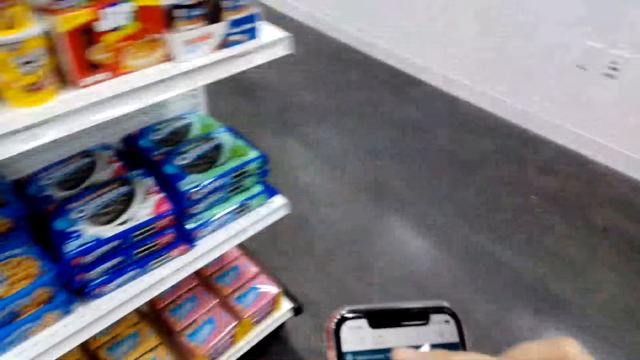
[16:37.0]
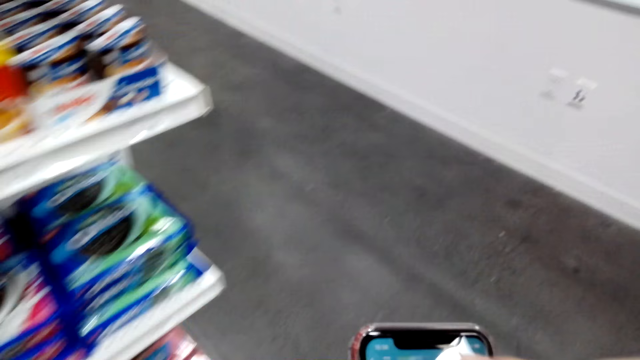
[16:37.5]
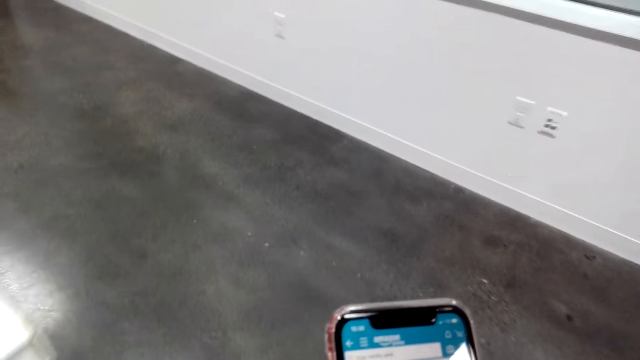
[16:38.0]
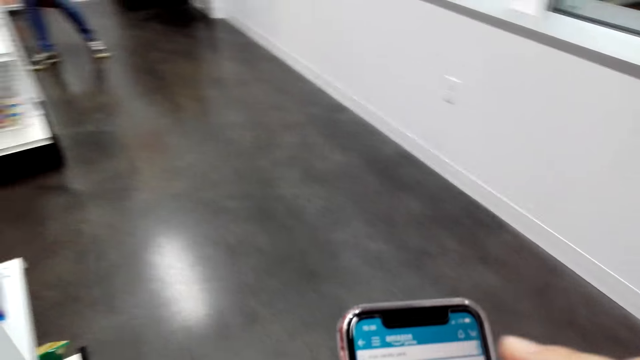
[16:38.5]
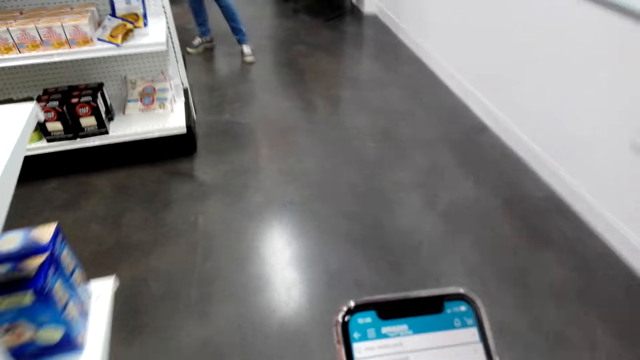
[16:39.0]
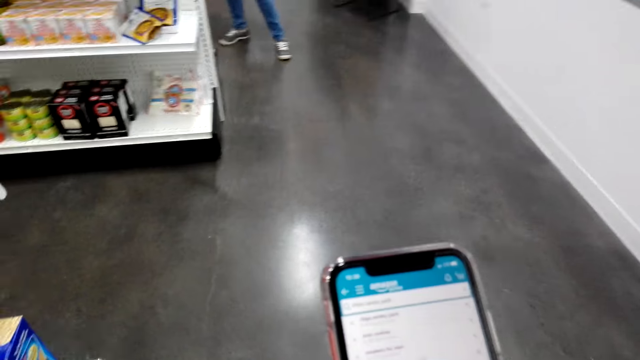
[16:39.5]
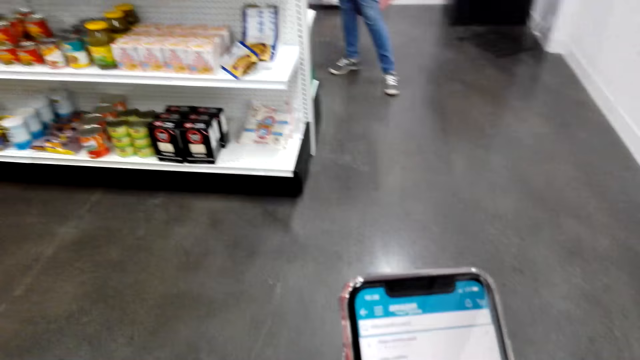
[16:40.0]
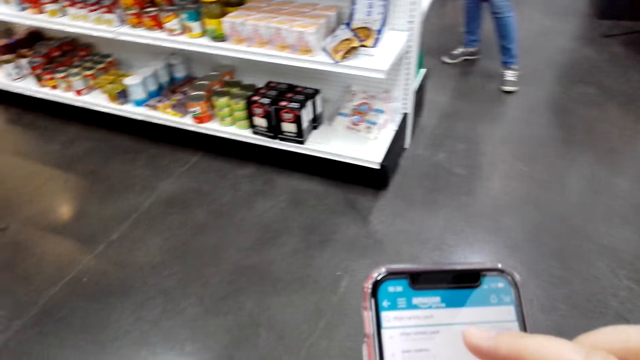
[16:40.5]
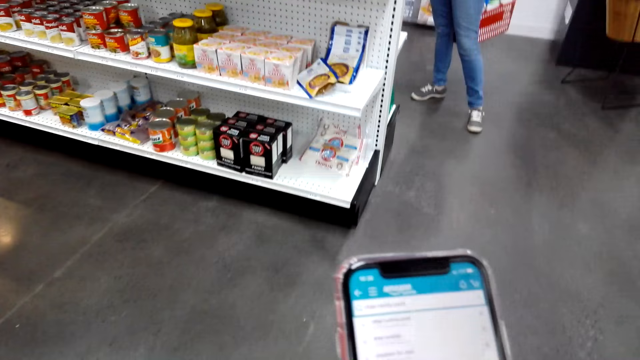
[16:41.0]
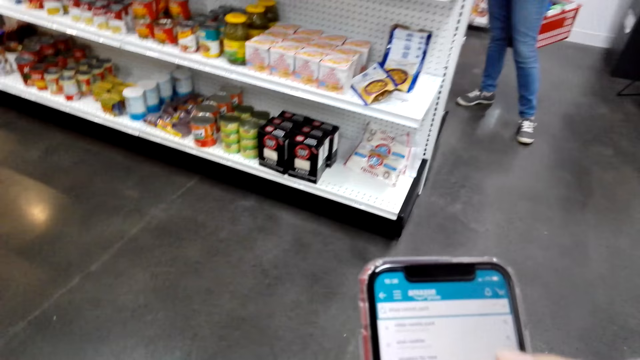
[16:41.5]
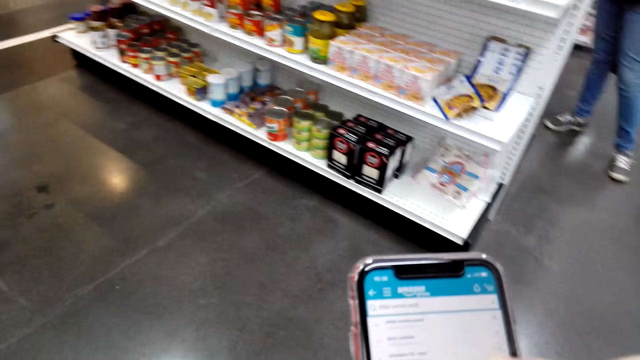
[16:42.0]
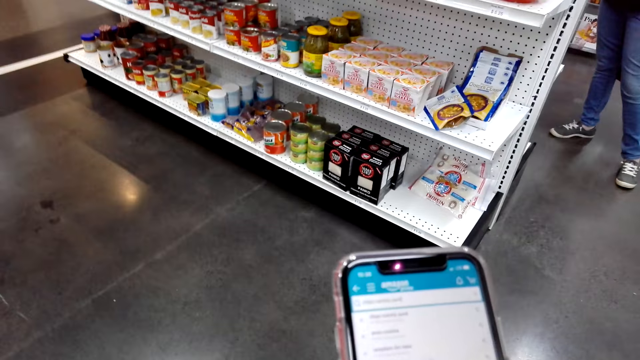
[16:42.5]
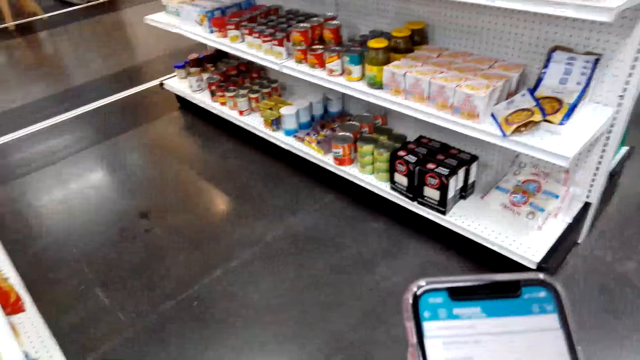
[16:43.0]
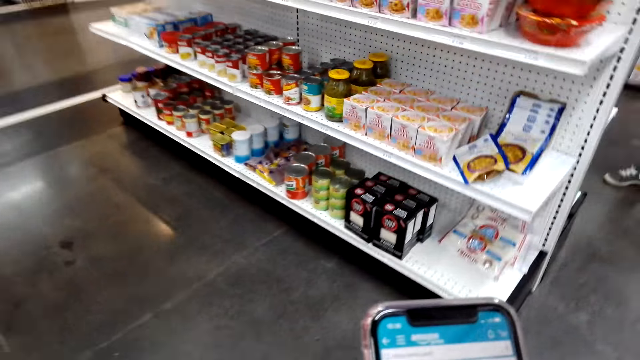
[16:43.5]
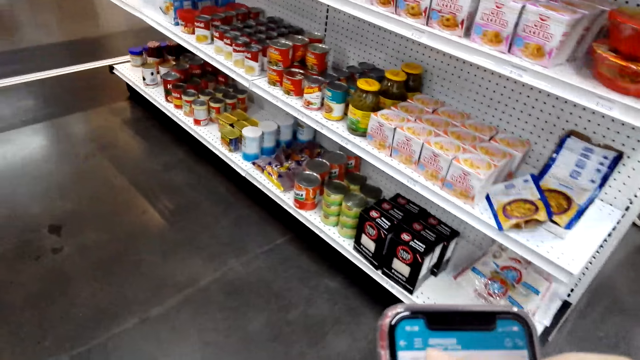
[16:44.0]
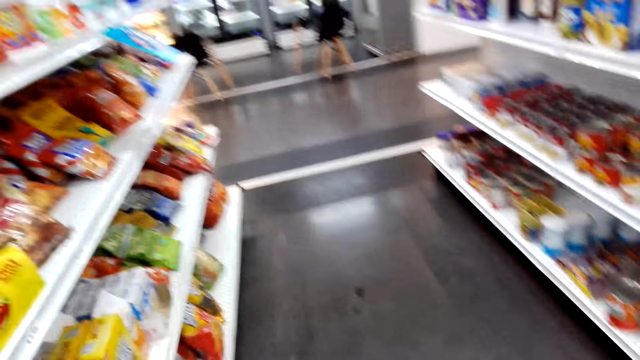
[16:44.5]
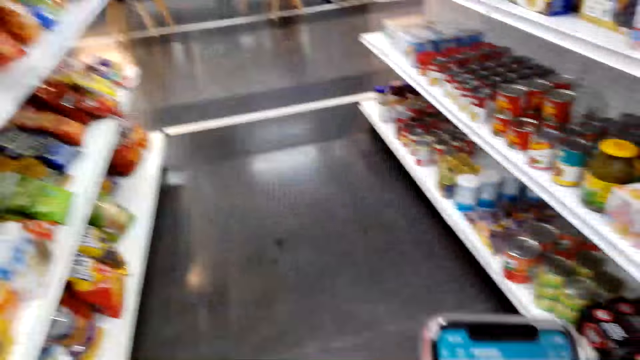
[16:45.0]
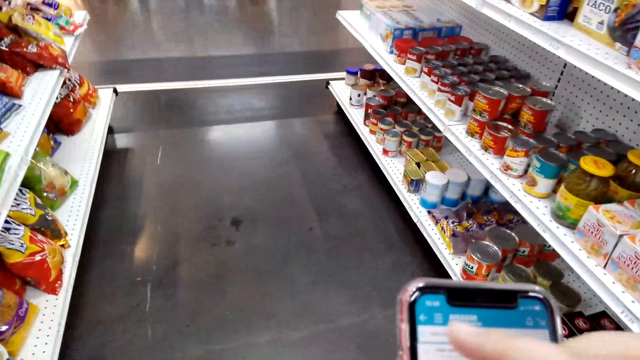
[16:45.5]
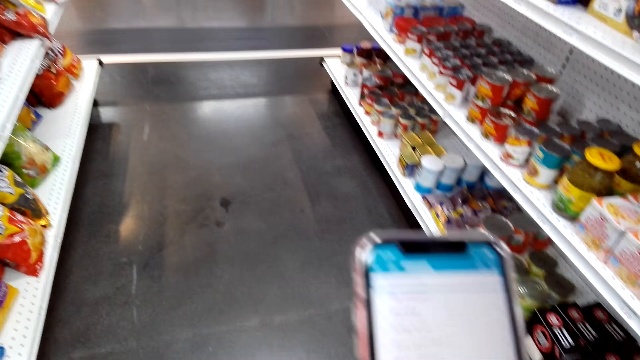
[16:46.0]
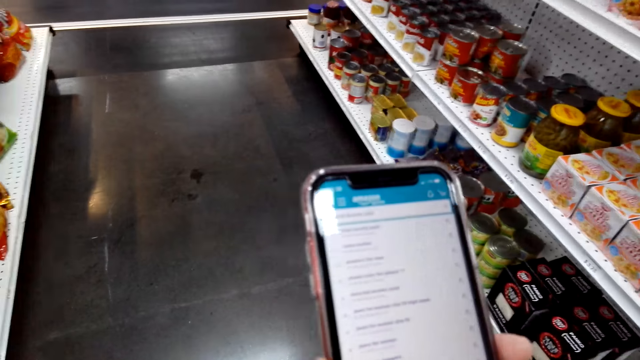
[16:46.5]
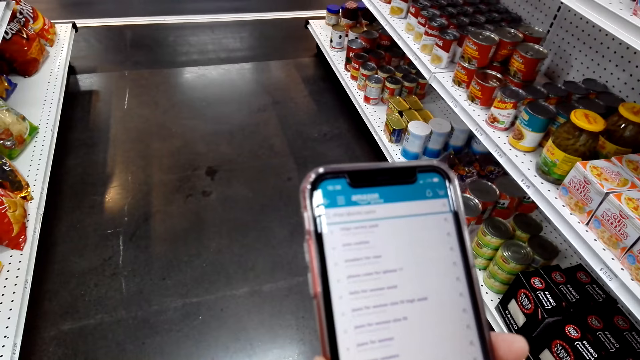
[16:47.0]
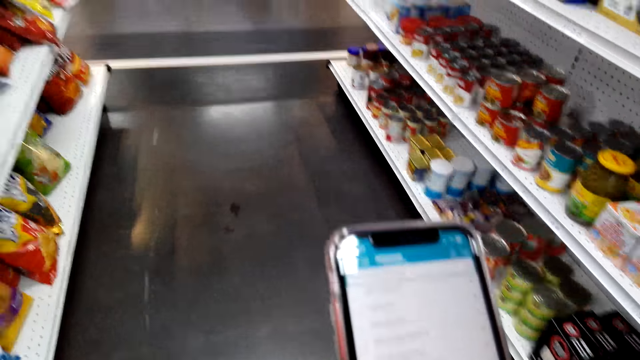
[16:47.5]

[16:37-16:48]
The camera wearer walks around the grocery store.

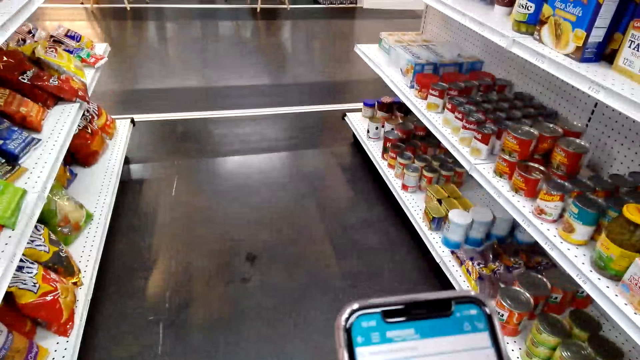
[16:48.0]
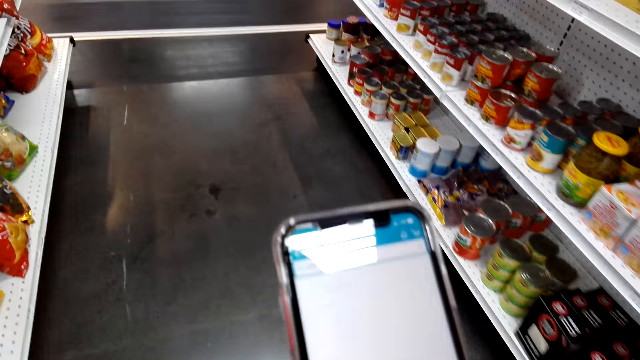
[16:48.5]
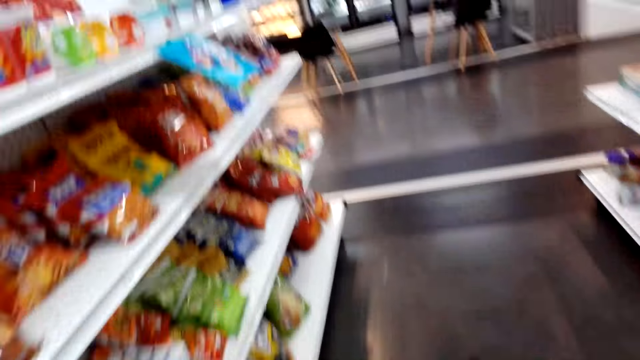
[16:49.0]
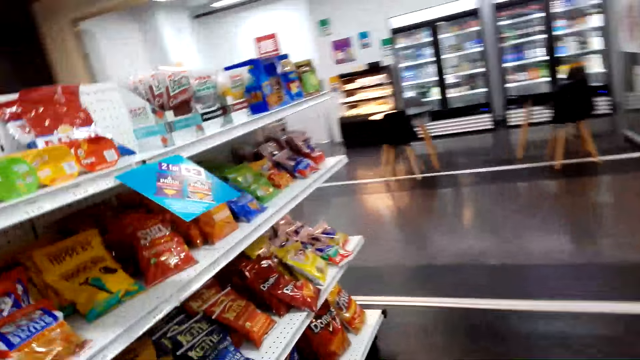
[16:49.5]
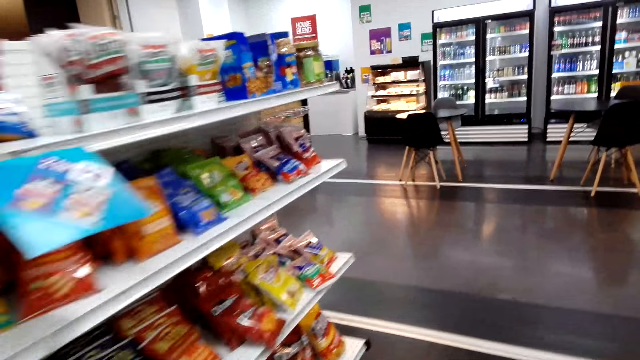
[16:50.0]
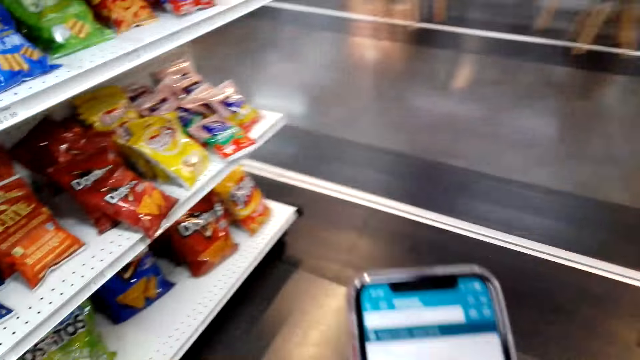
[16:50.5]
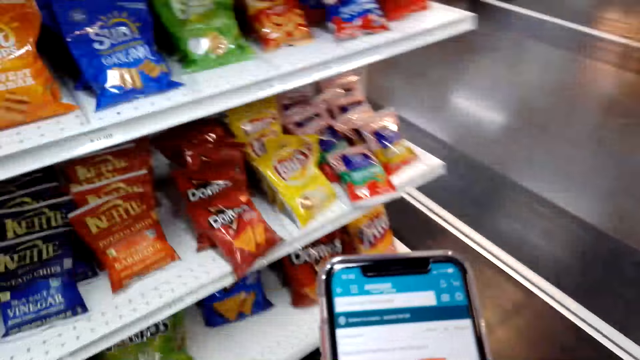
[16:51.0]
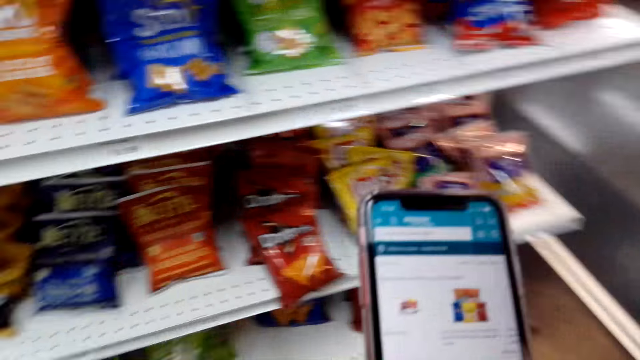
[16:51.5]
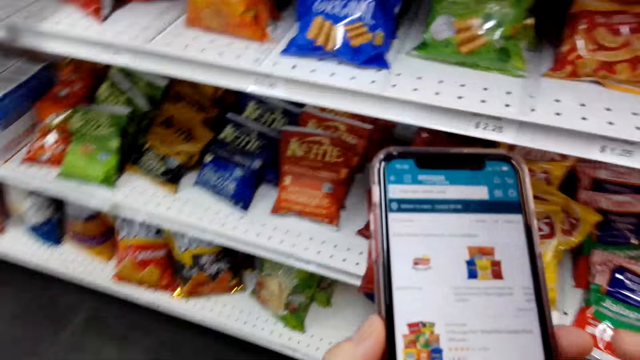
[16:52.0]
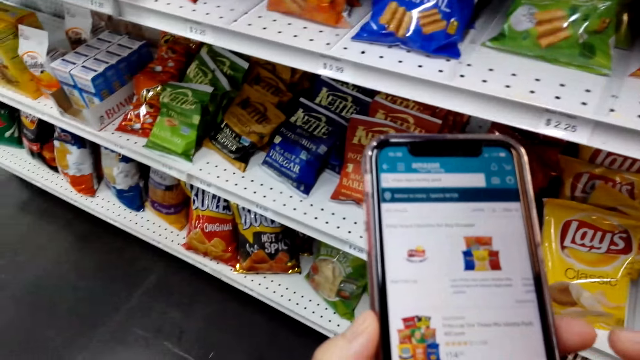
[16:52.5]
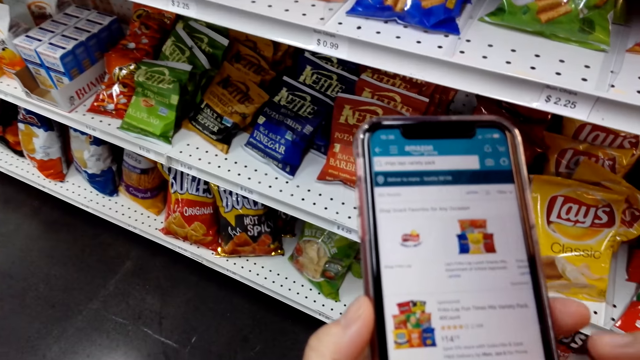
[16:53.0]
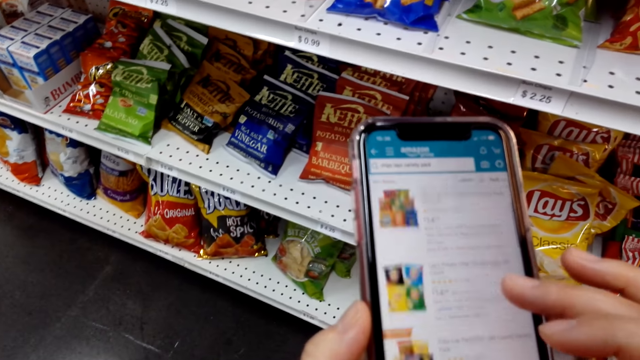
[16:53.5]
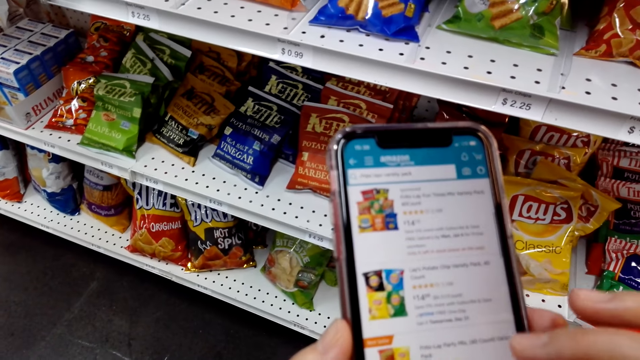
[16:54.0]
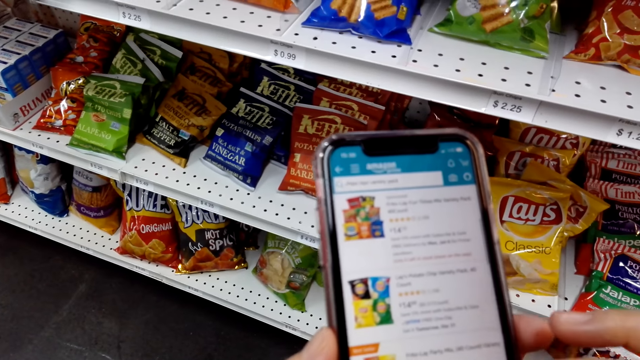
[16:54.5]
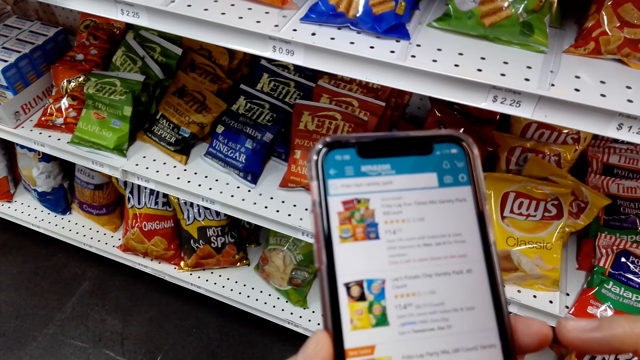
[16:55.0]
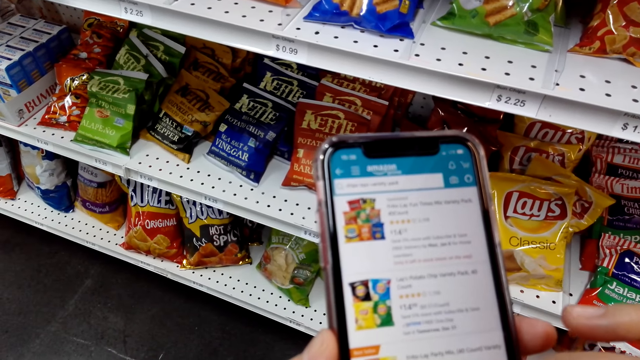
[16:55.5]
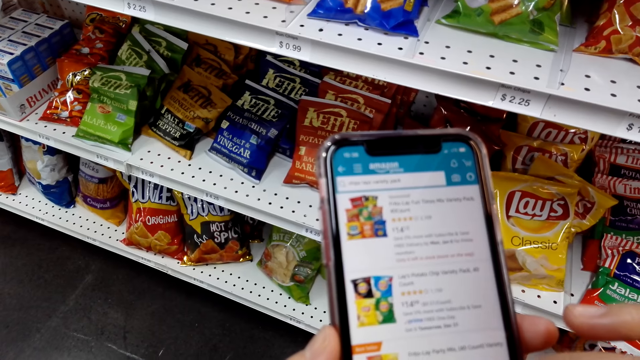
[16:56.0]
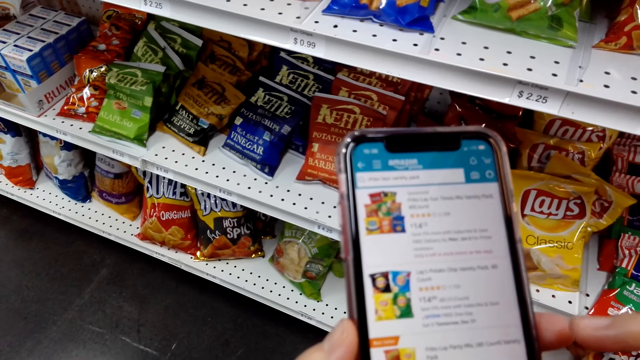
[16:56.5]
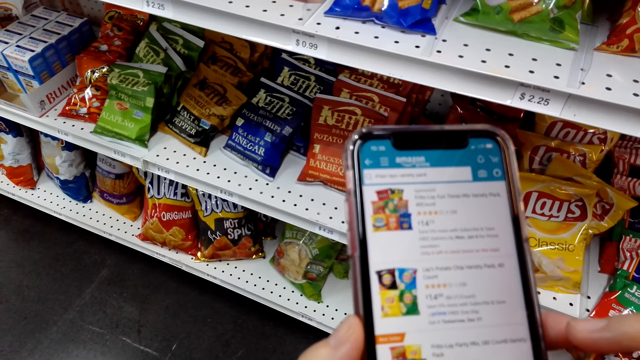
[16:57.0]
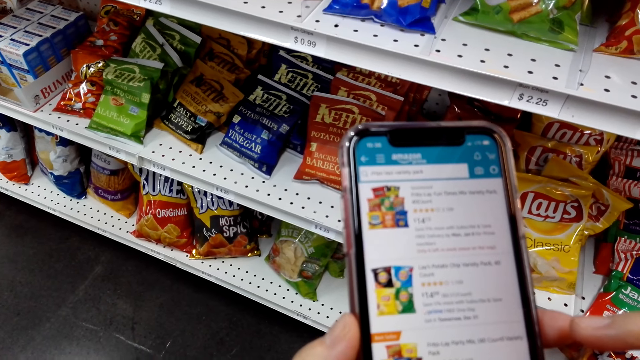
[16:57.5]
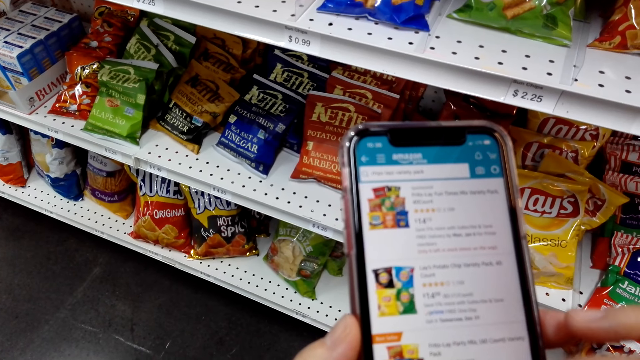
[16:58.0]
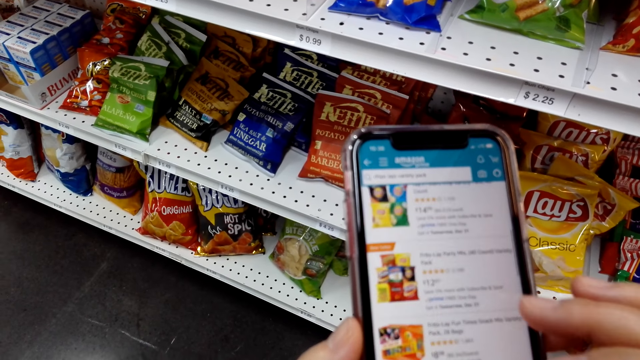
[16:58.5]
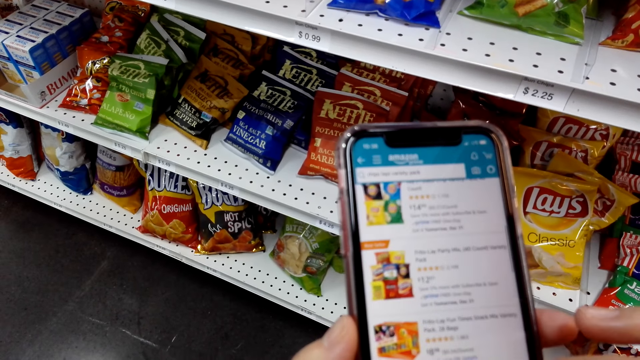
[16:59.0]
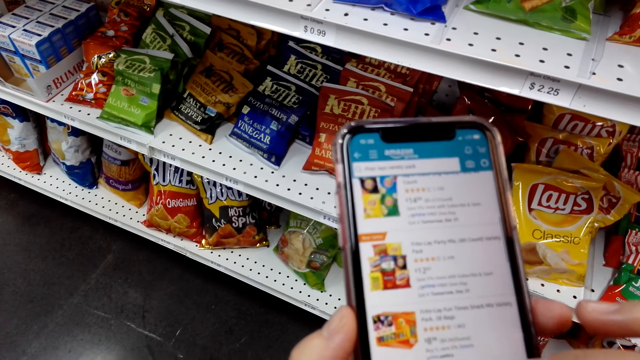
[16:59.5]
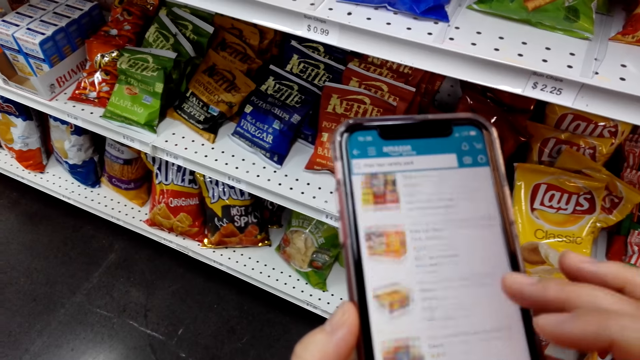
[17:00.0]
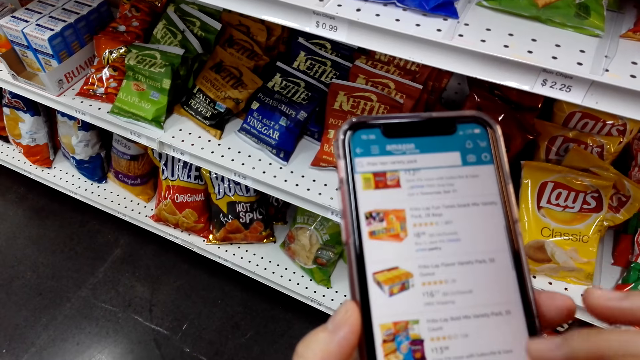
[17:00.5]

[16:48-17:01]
The camera wearer operates the phone.
